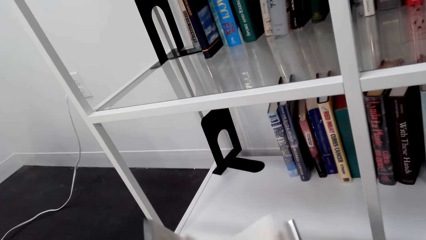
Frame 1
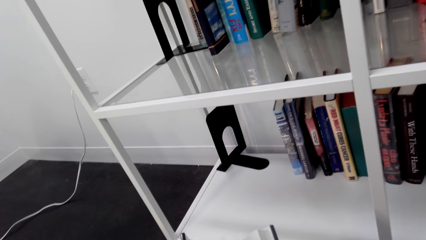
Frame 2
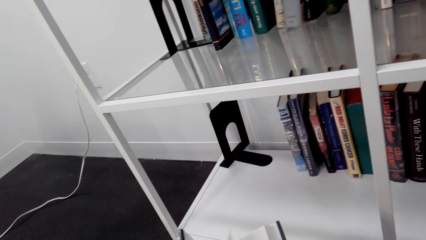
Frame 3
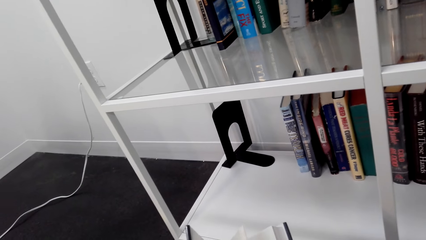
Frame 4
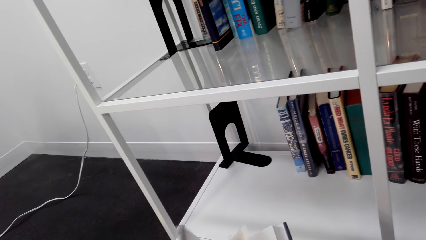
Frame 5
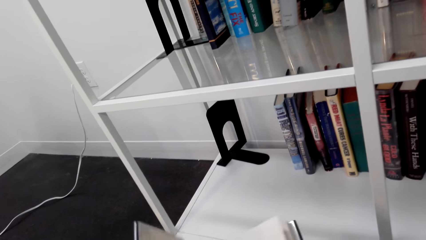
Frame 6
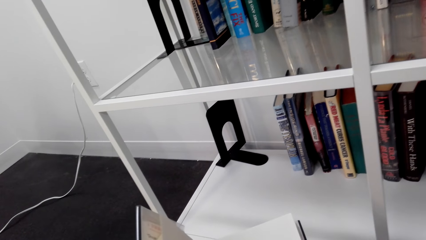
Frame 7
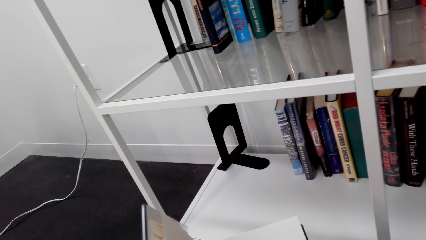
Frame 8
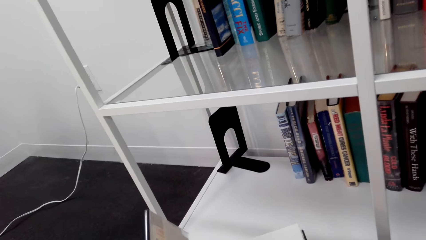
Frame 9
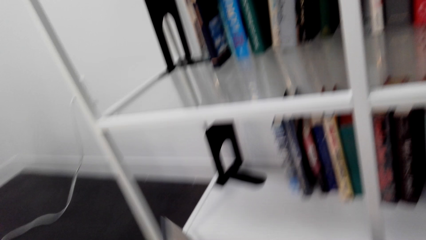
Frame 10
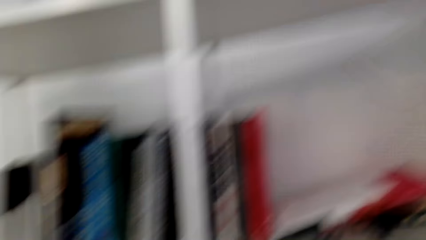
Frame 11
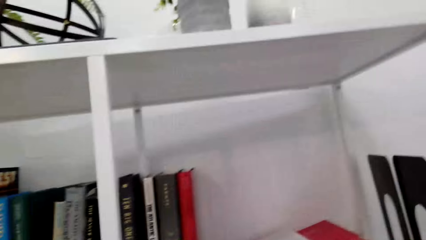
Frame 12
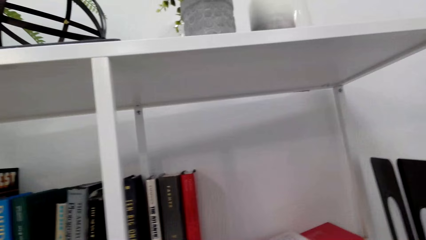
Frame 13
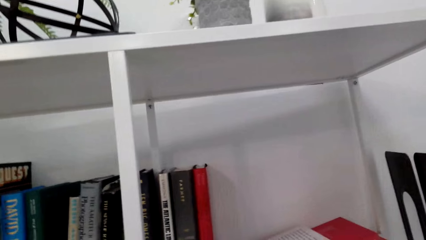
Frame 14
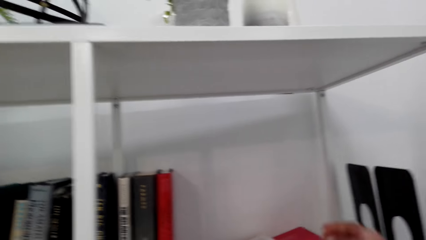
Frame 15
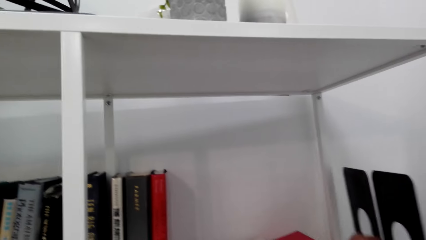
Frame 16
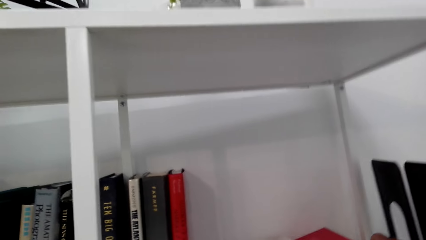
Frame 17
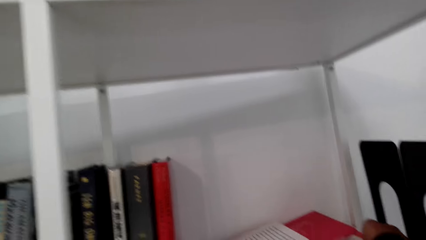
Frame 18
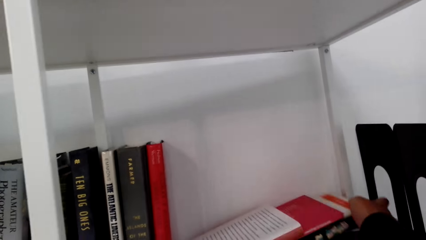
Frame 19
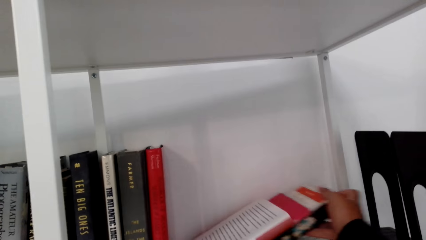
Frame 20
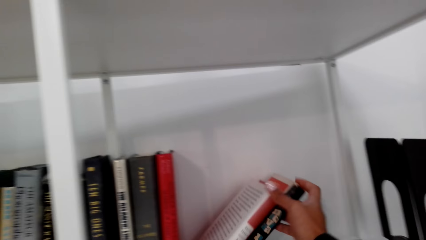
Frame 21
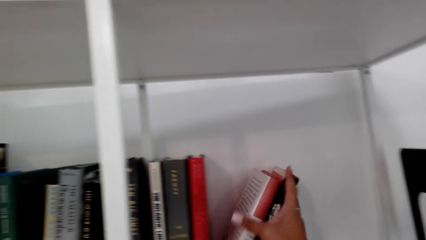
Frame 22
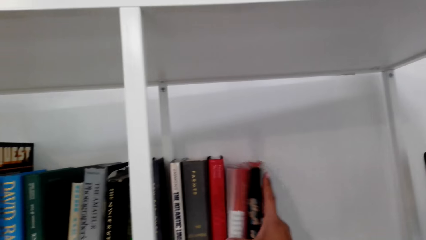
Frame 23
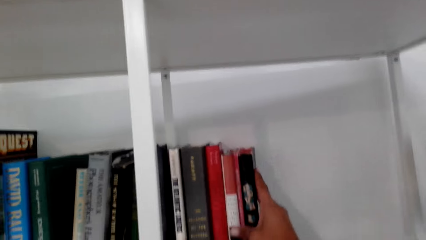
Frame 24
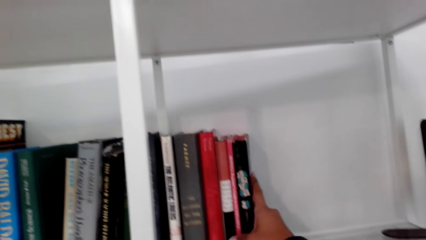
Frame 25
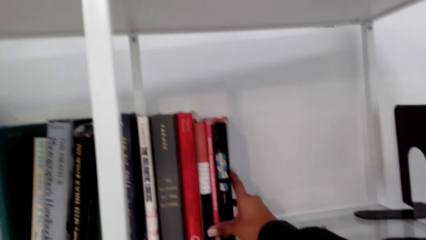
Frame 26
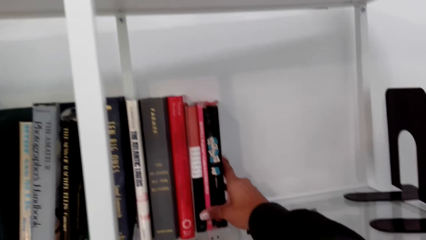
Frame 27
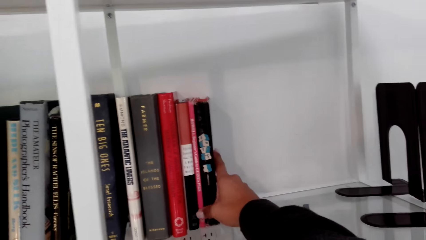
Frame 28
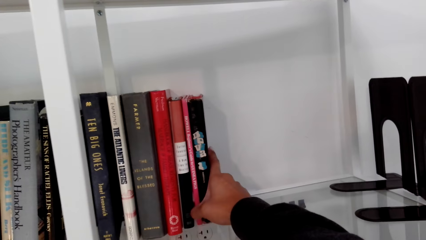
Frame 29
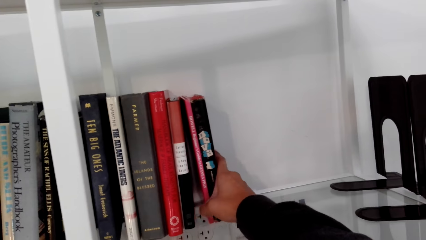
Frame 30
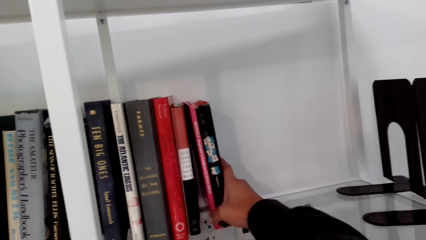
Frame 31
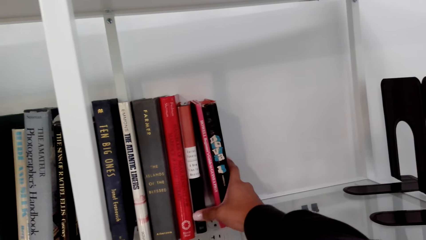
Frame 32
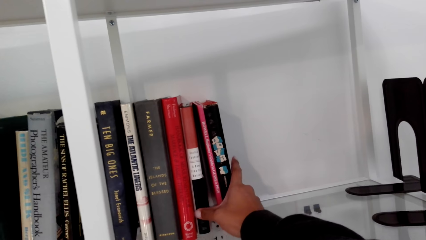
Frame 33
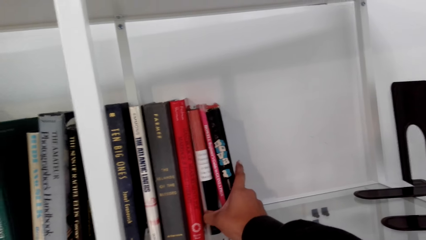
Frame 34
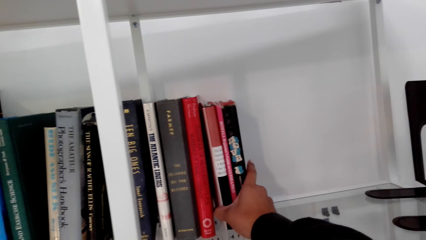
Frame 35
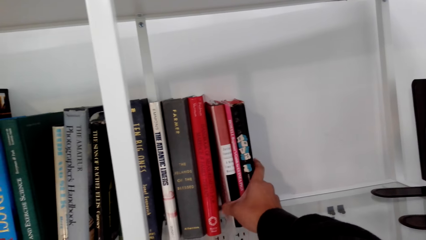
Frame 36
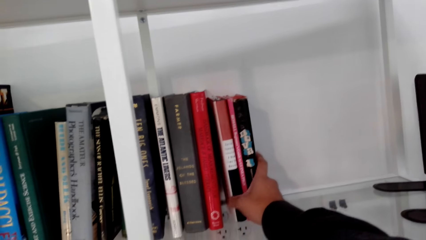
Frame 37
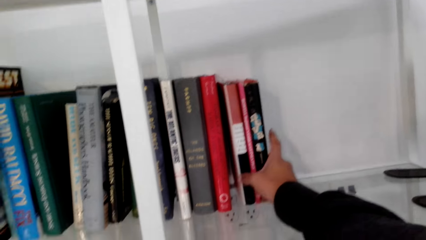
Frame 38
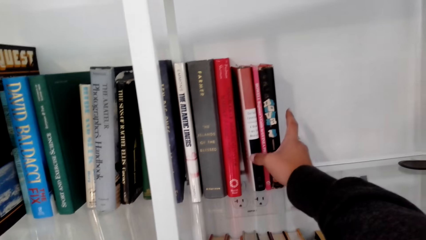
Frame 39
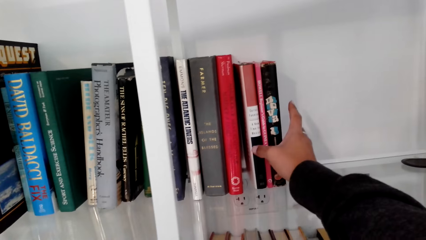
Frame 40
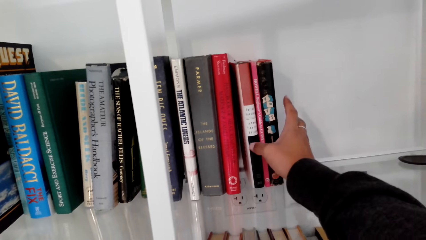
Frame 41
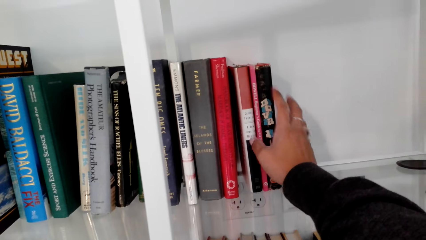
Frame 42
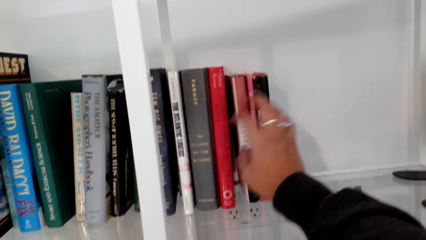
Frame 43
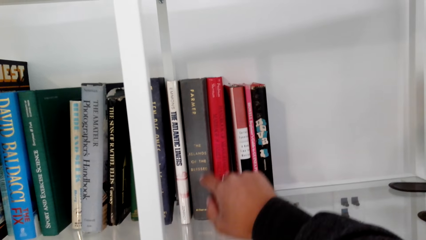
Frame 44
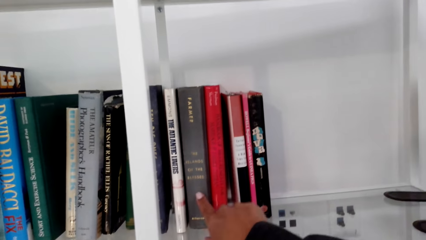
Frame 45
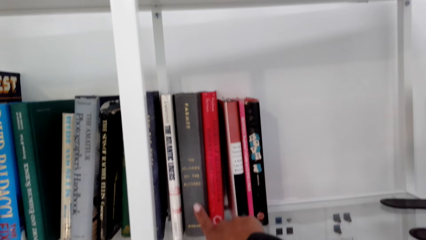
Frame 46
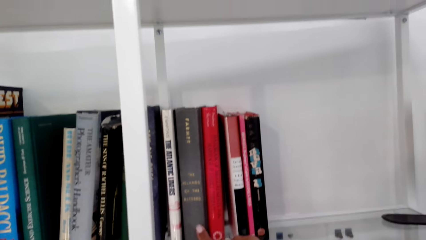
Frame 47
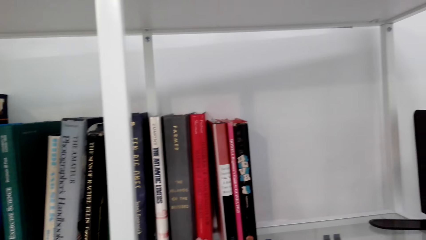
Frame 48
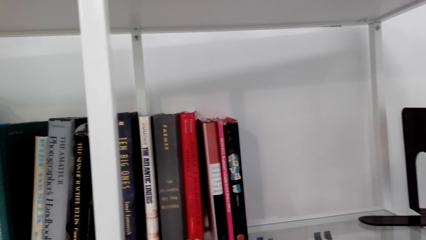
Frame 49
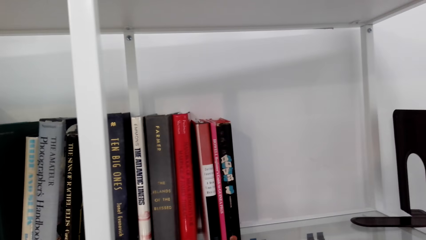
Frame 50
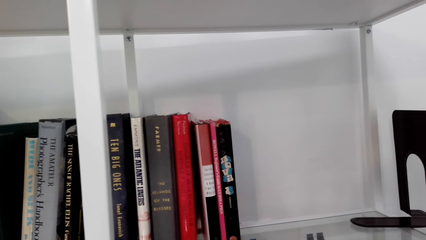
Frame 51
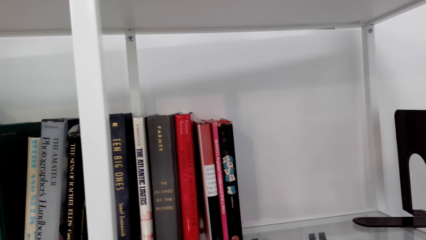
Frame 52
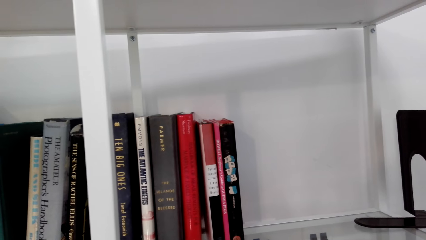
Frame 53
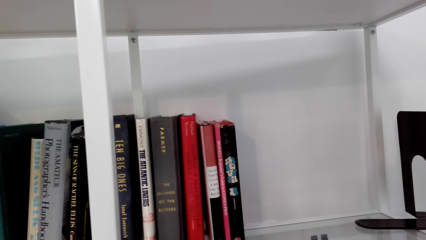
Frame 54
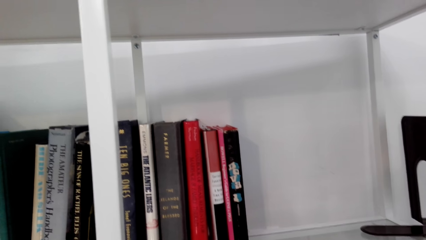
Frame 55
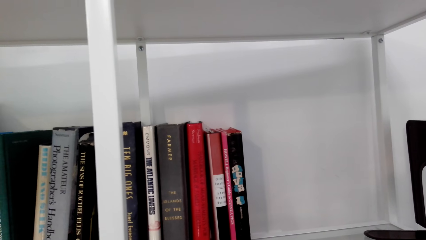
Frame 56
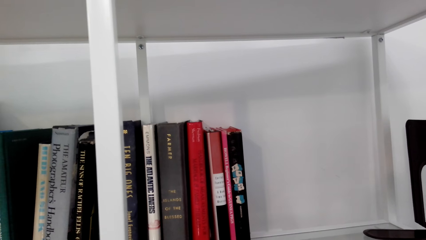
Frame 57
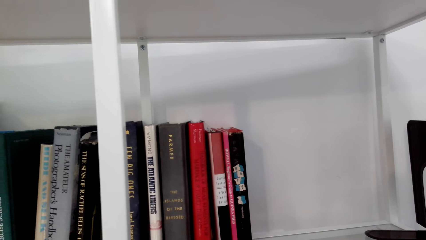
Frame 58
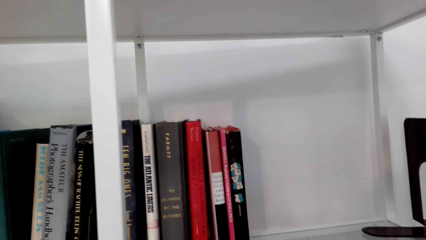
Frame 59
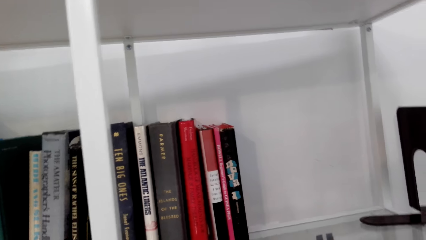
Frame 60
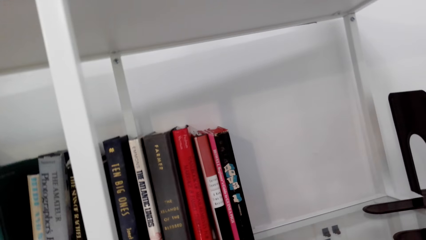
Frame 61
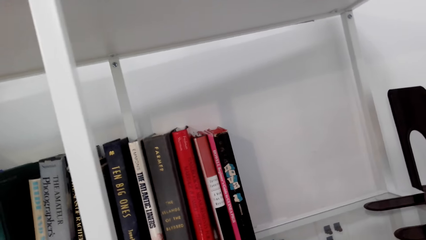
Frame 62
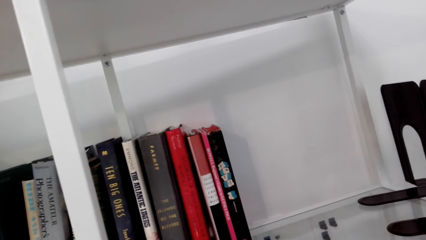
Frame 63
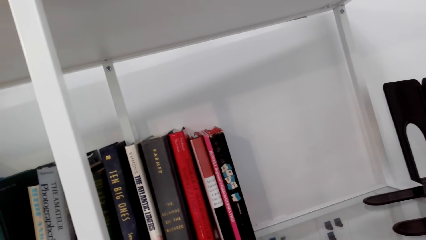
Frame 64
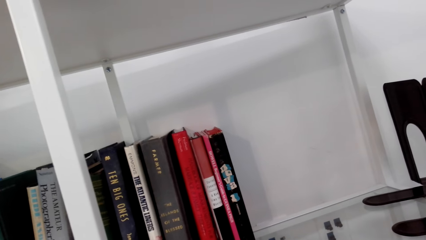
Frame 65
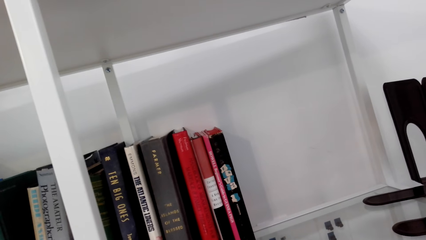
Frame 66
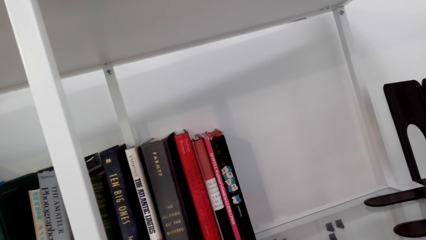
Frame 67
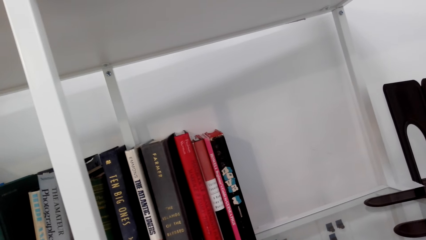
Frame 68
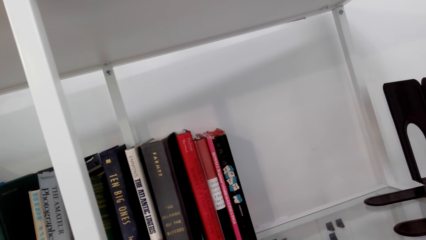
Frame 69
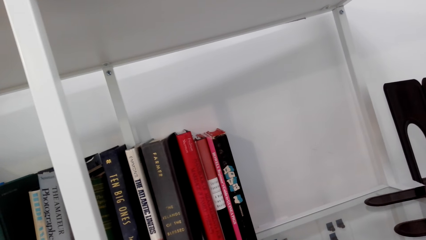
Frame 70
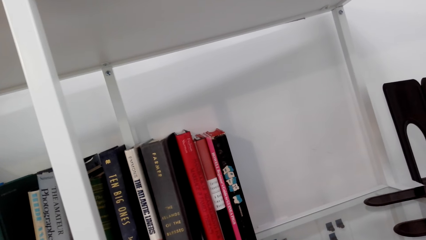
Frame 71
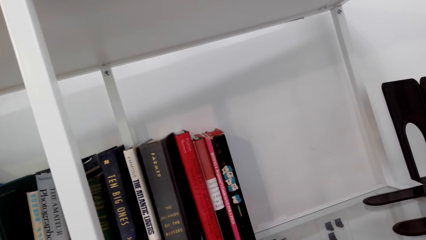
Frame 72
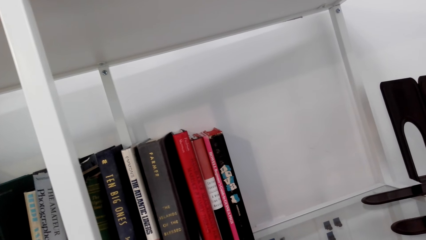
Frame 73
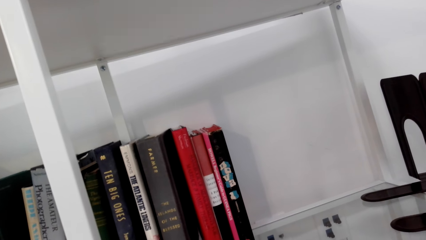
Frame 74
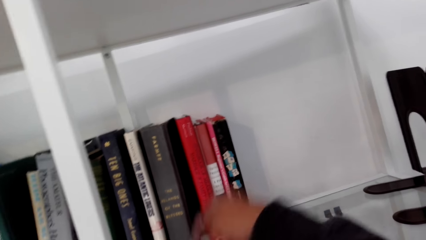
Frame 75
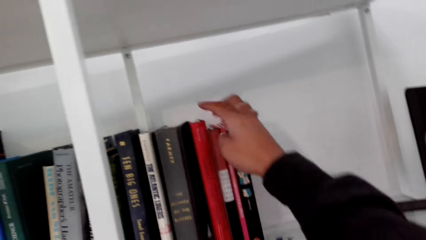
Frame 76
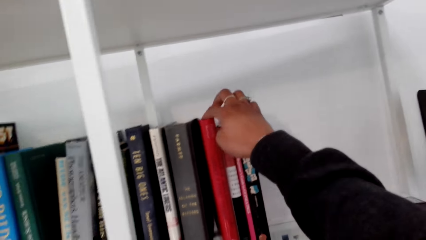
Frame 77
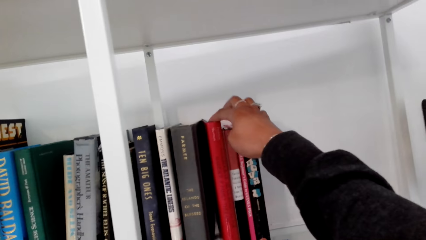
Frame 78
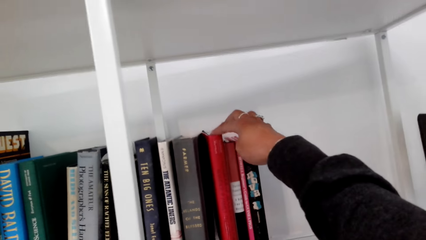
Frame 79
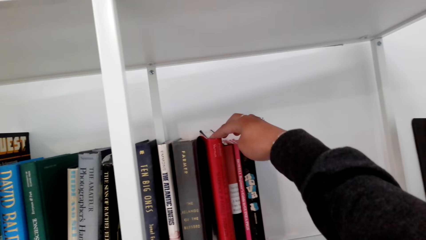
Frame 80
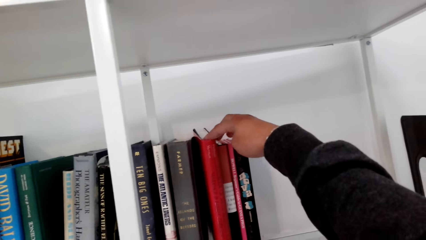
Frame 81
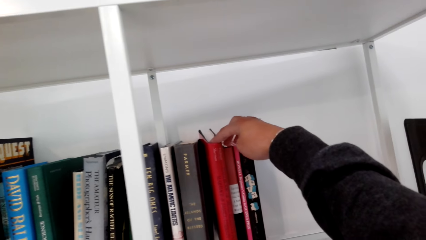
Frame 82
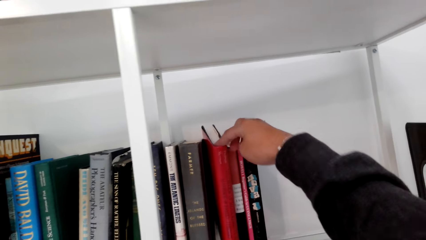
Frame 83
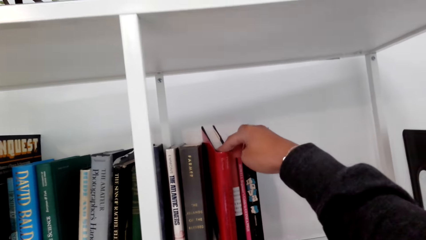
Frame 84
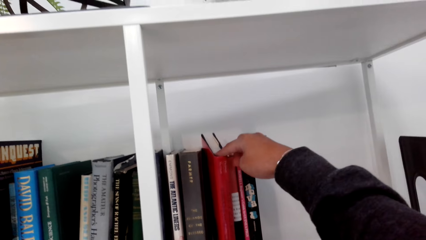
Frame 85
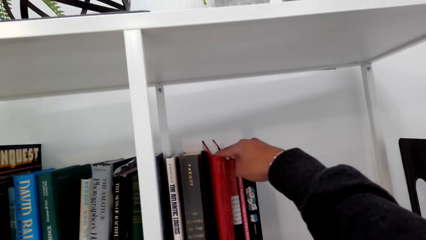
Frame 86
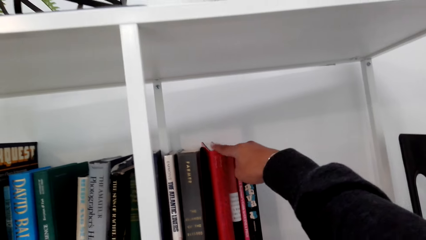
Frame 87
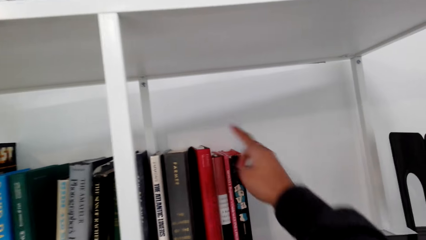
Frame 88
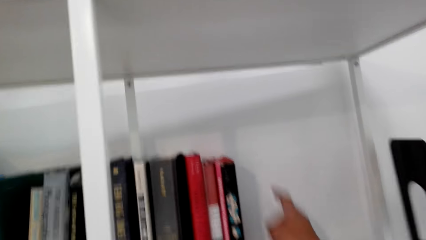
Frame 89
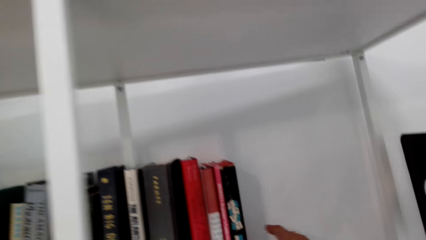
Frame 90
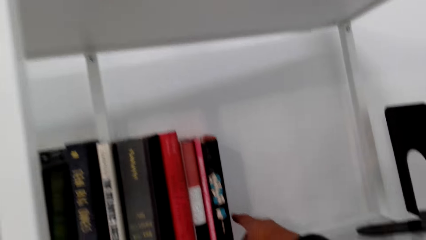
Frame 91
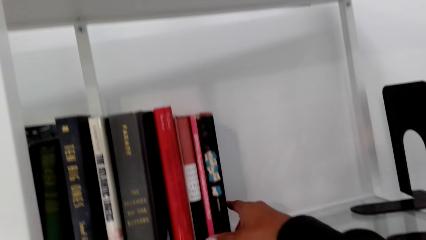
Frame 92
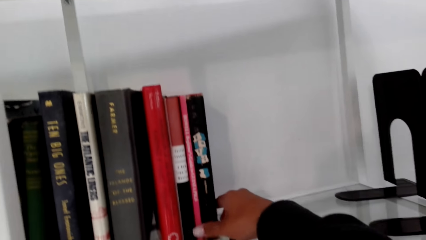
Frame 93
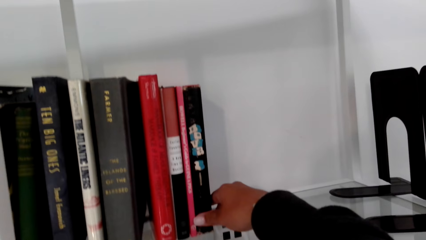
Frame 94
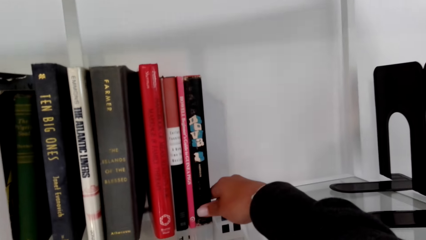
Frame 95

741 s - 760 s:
The camera wearer adjusts the books. They put the book on the shelf. They touch the books. They move the book.
